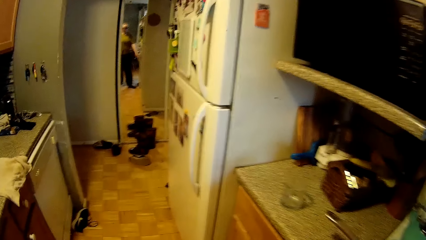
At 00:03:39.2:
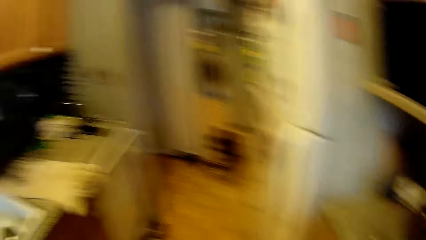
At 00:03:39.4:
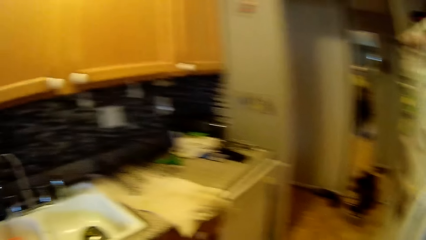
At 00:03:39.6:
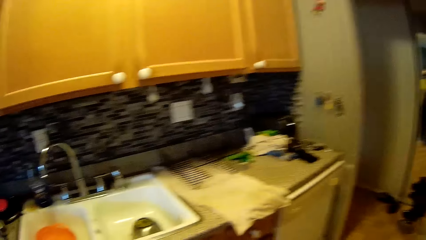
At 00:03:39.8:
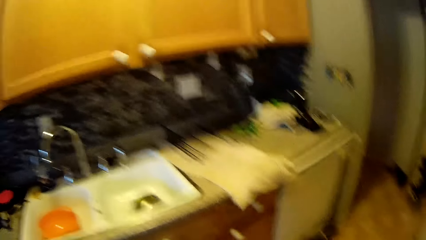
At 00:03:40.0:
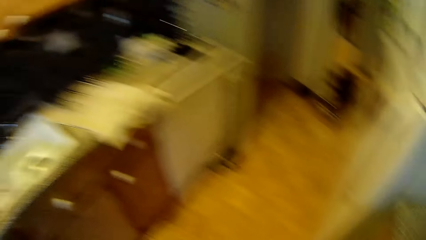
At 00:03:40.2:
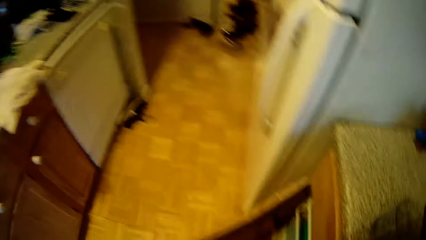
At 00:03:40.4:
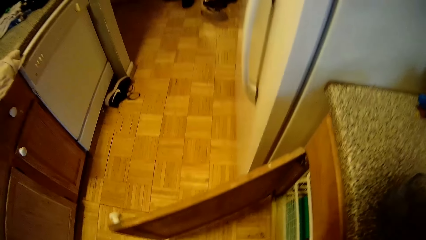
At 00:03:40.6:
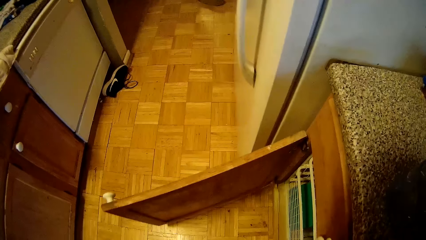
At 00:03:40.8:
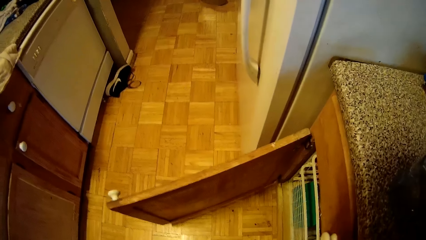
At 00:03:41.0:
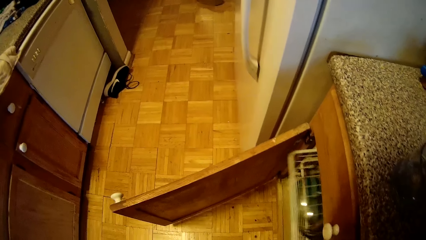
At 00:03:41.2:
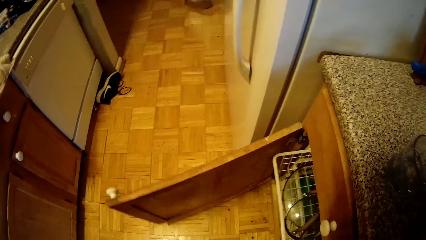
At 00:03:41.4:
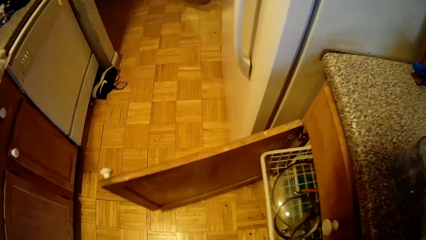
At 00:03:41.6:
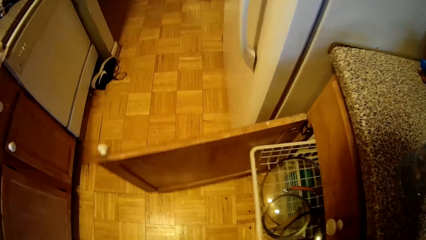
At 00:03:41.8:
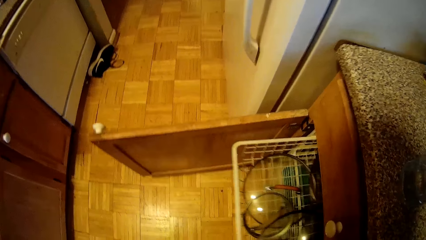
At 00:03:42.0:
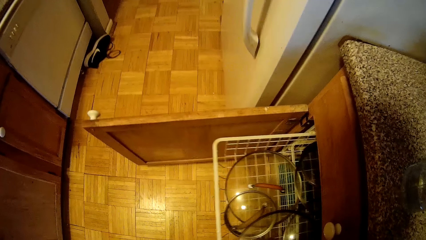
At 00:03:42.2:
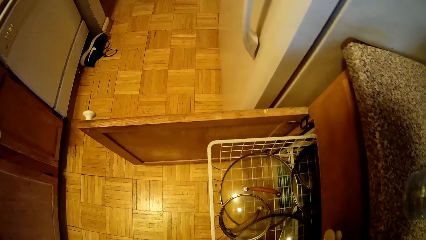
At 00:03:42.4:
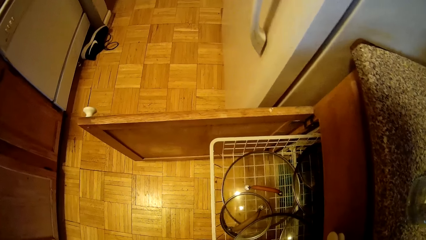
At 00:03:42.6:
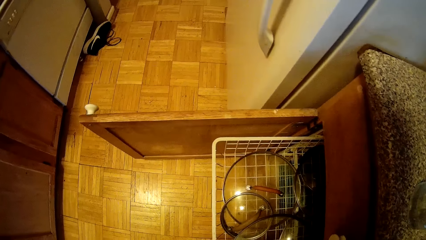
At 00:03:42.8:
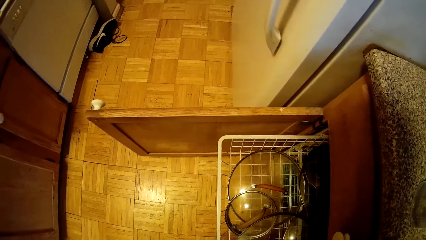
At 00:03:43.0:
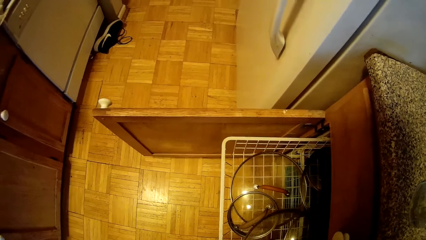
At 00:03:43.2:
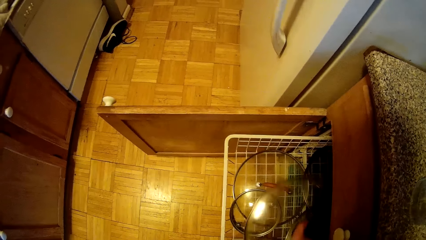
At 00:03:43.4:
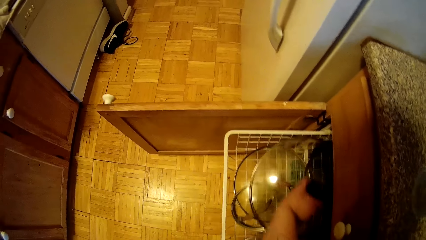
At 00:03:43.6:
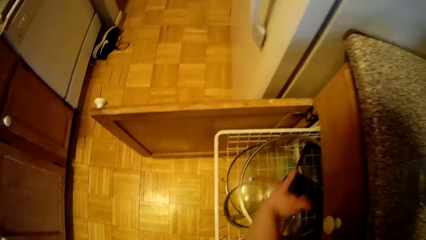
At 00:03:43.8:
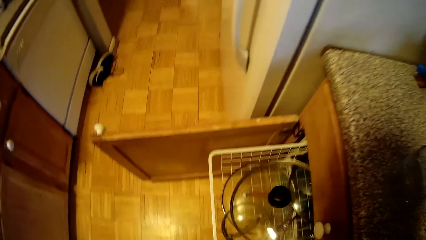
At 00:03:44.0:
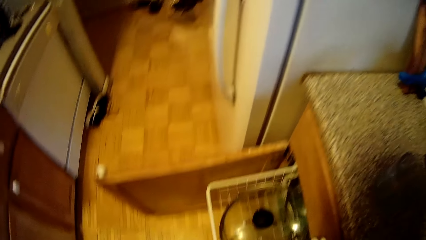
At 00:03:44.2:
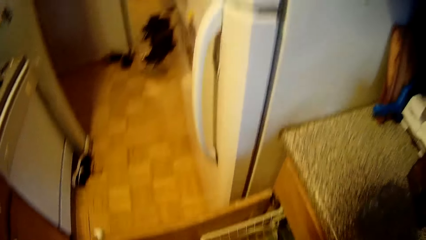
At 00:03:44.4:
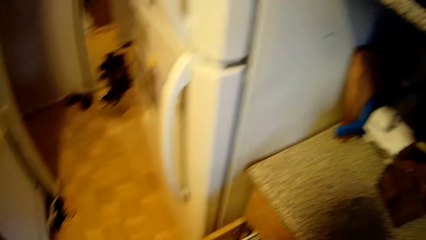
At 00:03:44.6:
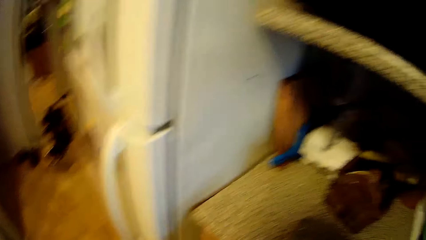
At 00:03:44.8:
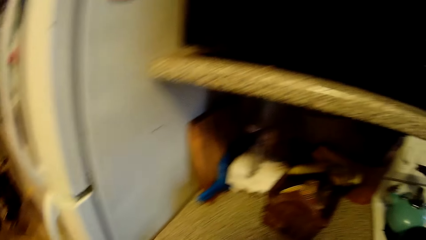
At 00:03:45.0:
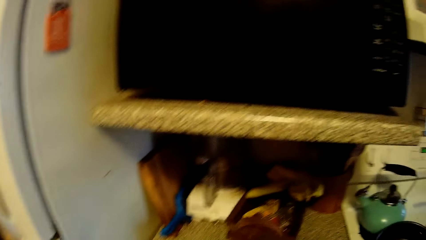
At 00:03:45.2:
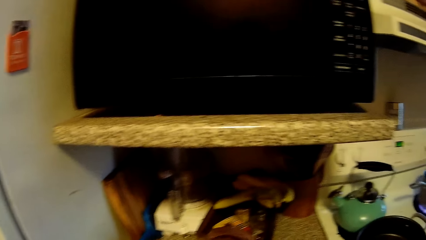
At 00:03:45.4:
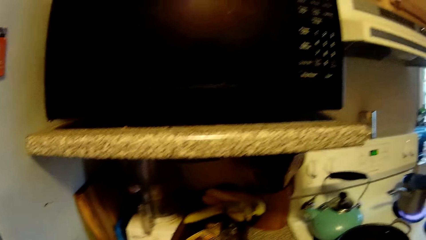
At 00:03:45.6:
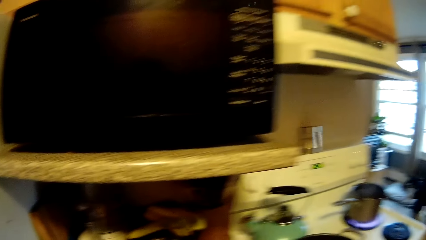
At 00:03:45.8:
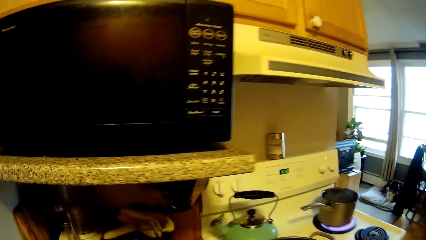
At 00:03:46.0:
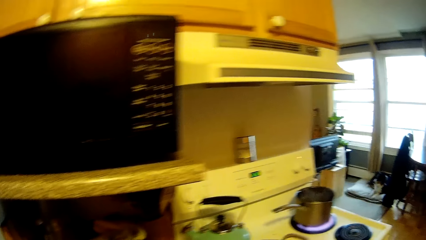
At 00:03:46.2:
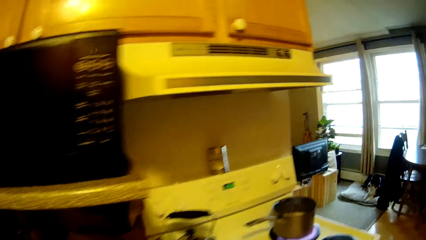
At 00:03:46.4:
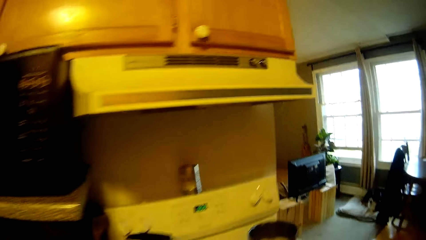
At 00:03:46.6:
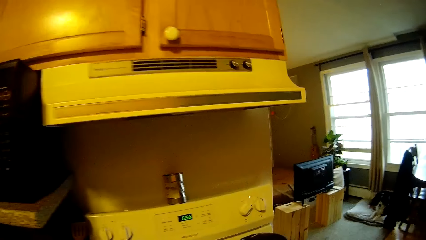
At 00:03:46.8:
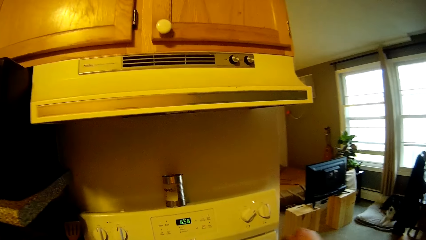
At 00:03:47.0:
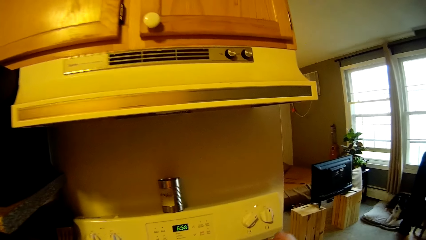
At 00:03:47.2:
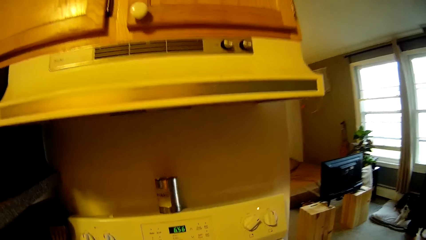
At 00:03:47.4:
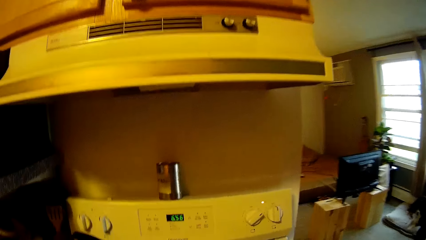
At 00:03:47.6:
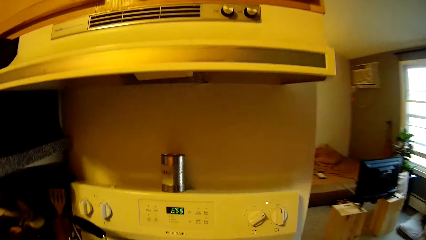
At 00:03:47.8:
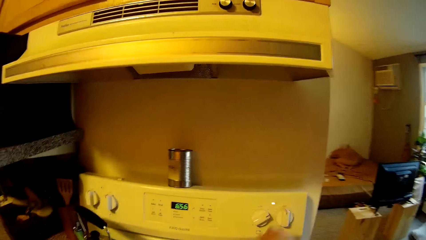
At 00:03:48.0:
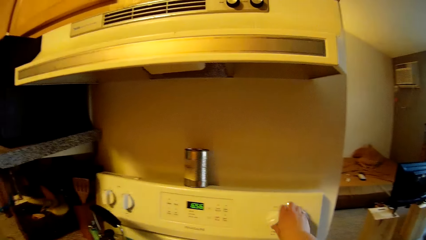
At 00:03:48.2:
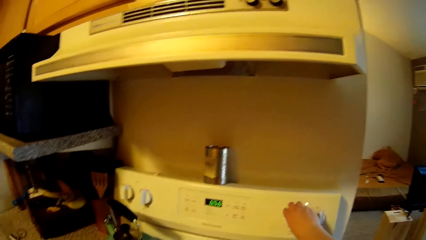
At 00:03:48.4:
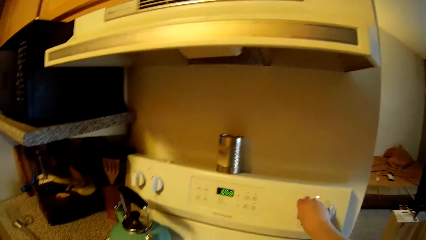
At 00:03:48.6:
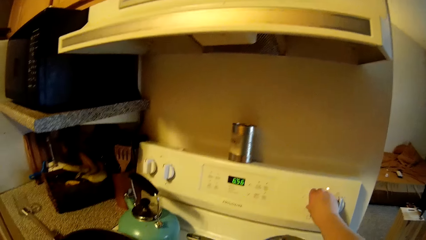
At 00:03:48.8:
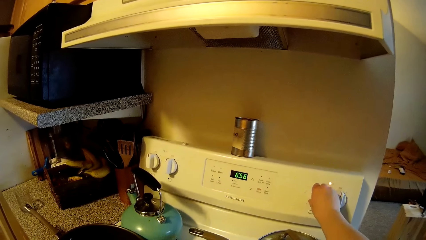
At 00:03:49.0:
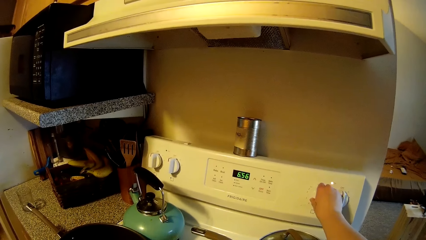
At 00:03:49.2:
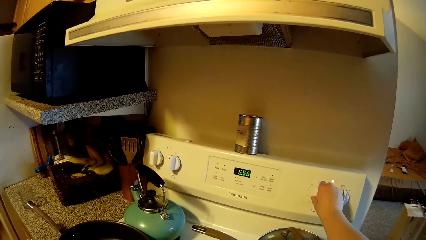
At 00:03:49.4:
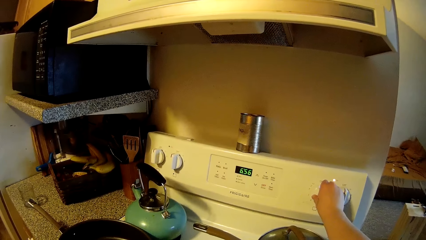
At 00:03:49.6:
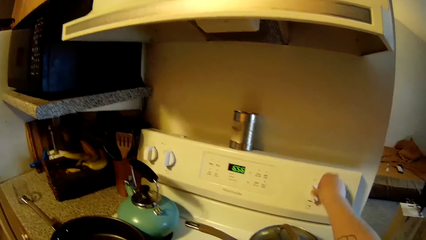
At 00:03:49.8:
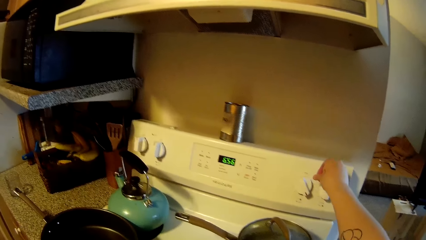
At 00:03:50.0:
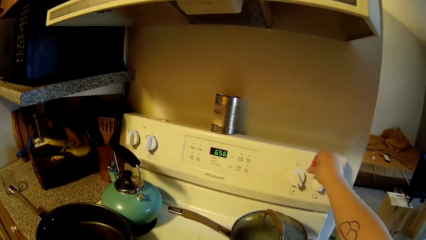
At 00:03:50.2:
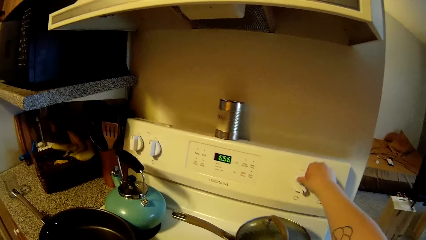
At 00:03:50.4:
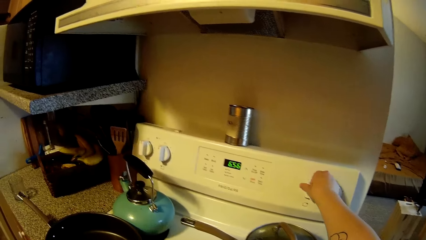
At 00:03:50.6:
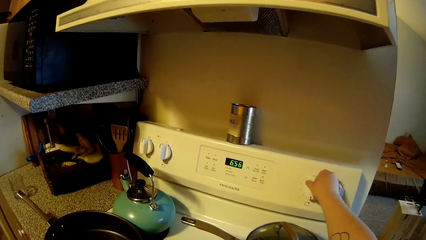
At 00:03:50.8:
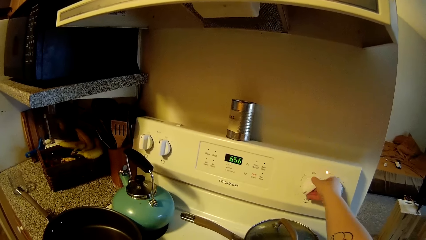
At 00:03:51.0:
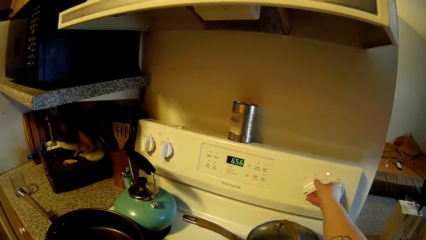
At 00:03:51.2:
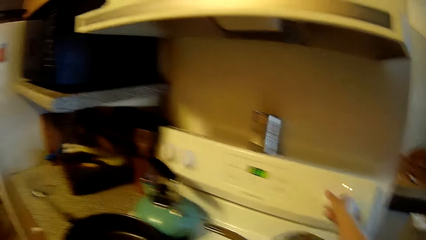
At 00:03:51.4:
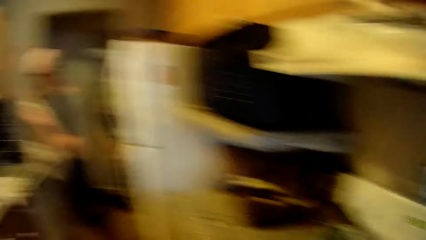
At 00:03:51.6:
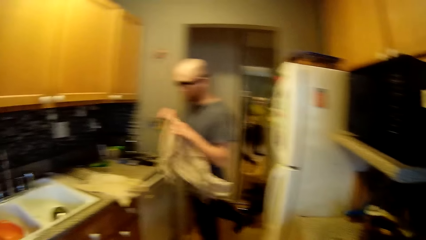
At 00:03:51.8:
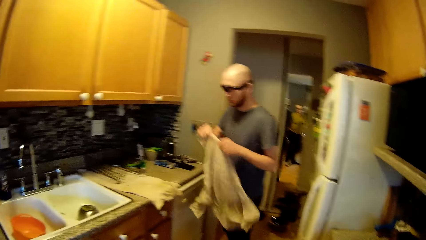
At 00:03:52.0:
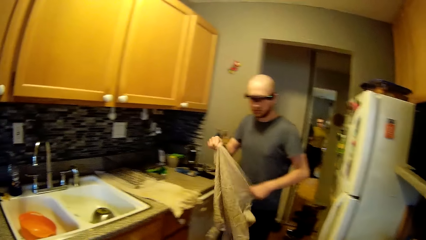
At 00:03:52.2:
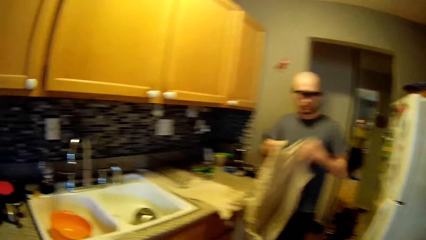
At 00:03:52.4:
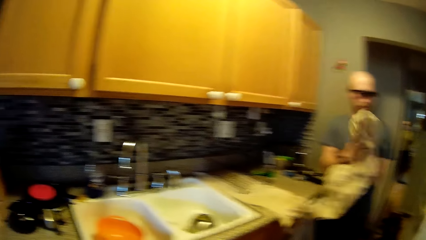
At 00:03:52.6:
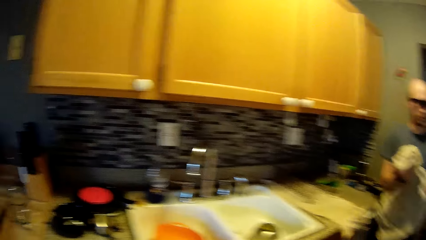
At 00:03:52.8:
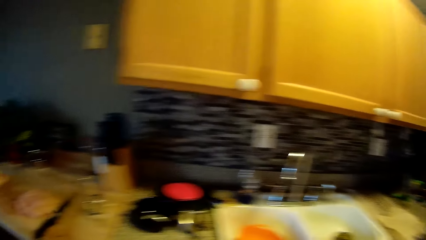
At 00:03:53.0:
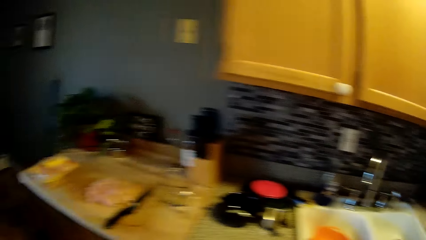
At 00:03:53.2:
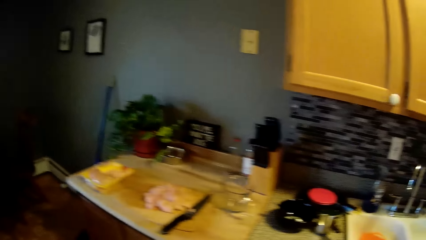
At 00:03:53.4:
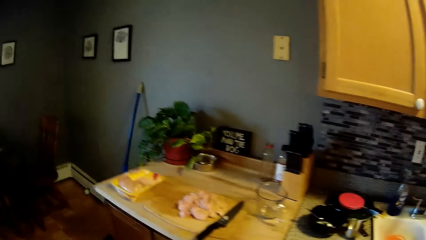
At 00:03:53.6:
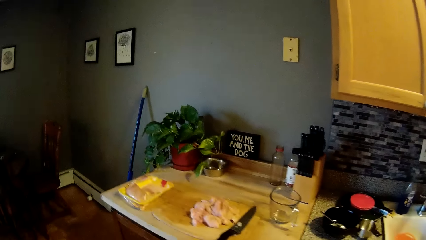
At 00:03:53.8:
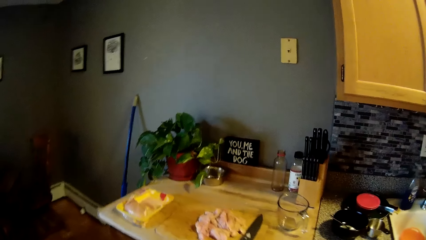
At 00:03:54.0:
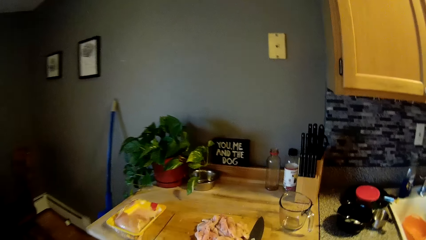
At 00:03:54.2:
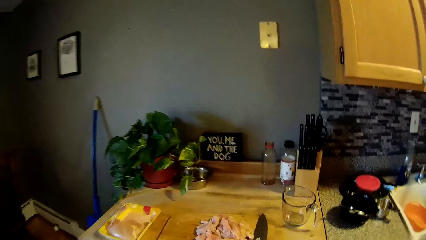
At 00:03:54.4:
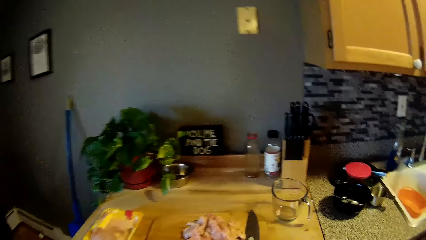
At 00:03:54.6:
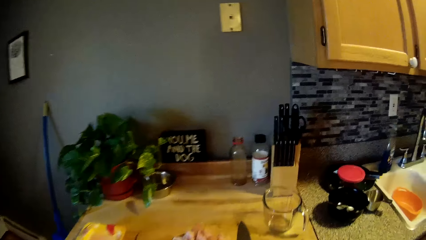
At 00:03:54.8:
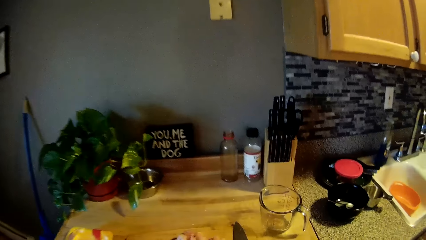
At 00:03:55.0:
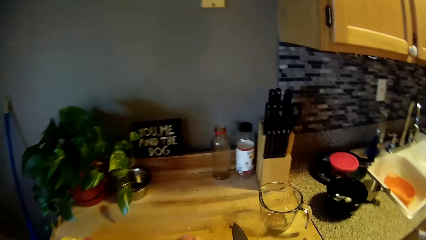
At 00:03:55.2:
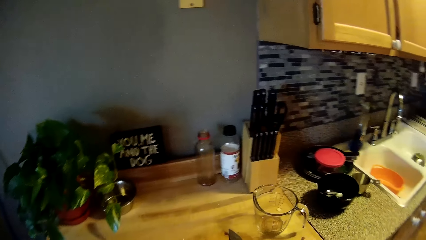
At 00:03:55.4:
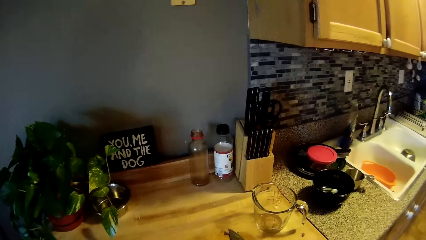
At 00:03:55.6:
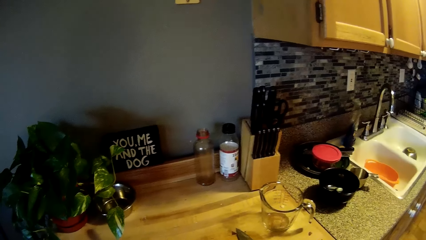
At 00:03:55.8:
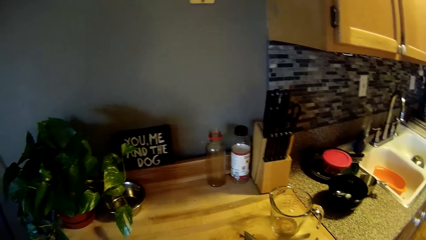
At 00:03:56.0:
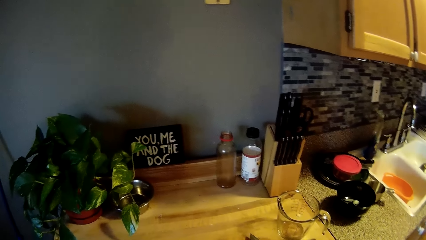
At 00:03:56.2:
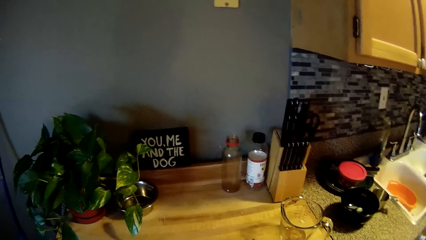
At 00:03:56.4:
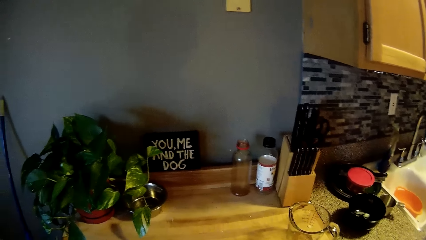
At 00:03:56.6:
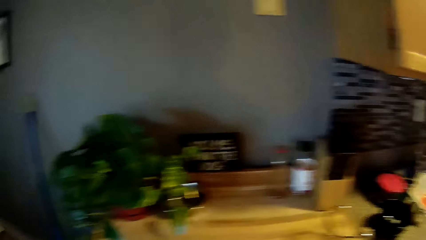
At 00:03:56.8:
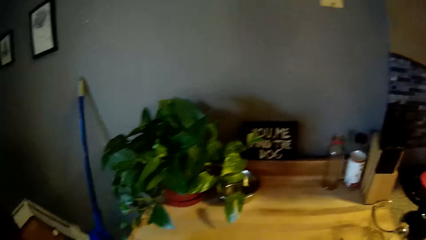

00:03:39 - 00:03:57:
The camera wearer opens a cupboard with her left hand. She pulls out a drawer with her left hand and adjusts a plate cover in the drawer with her left hand. She lifts a lid and drops the lid on the others. She looks around the kitchen. She turns the knob of the cooker with her right hand. A man straightens a cloth. The man cleans his hands with the cloth. The camera wearer walks towards the sink table.
